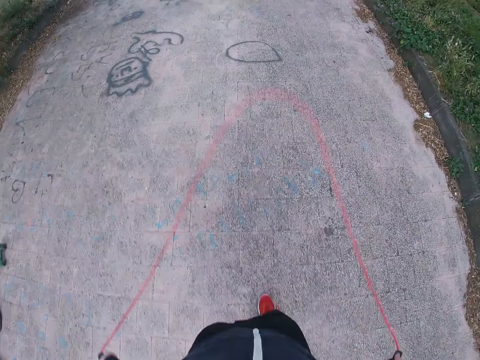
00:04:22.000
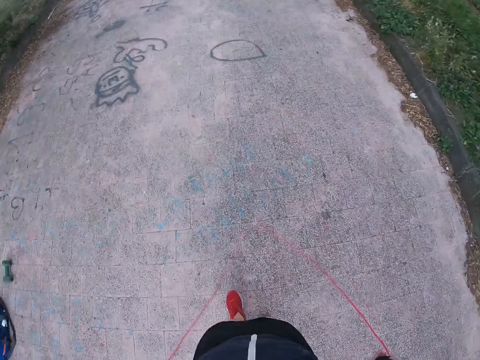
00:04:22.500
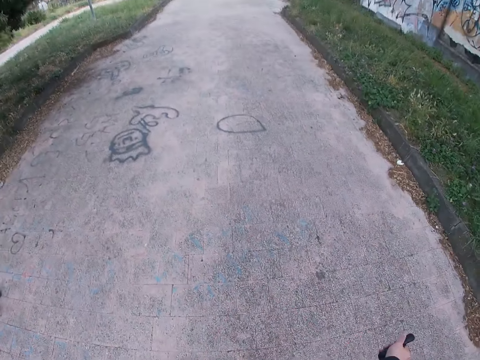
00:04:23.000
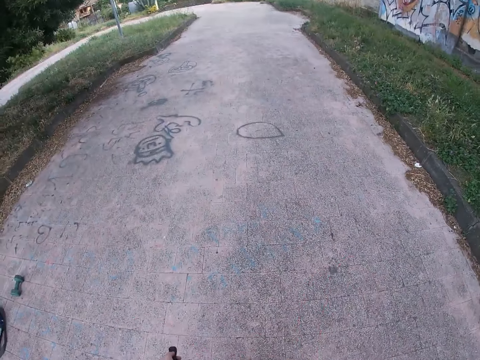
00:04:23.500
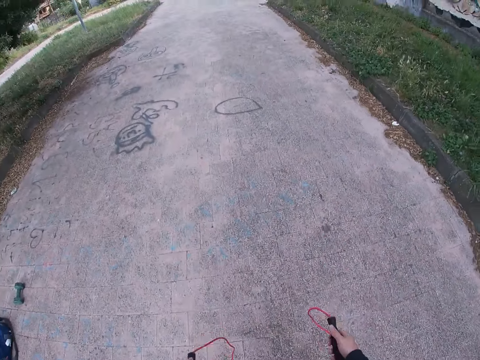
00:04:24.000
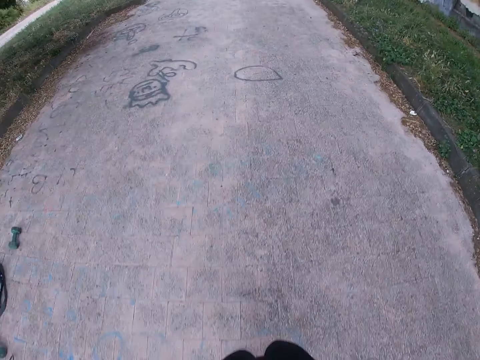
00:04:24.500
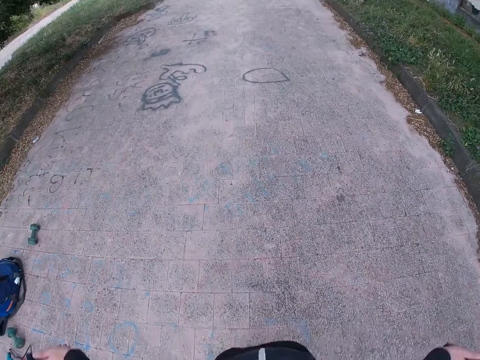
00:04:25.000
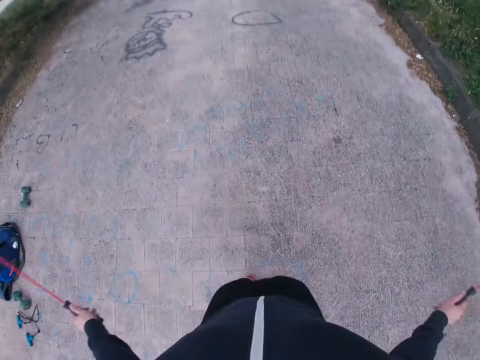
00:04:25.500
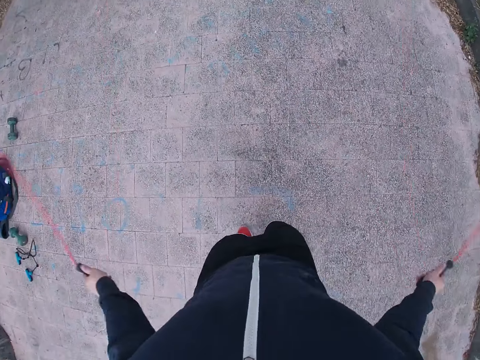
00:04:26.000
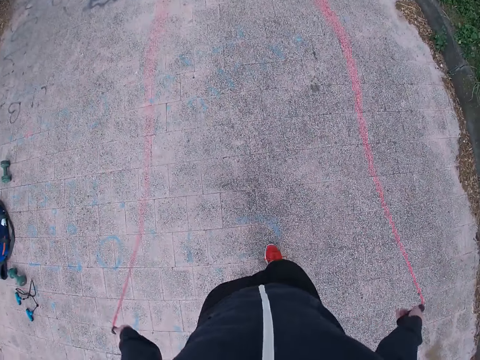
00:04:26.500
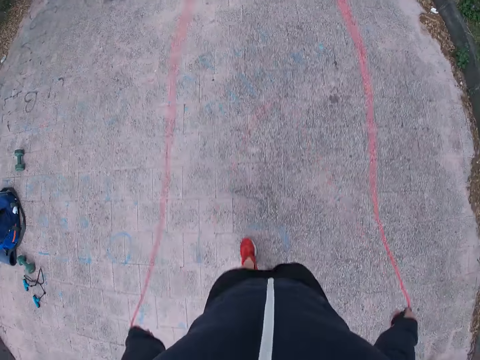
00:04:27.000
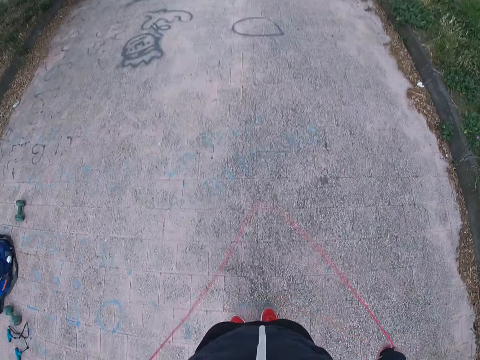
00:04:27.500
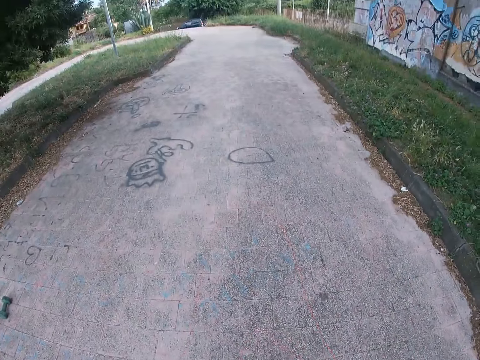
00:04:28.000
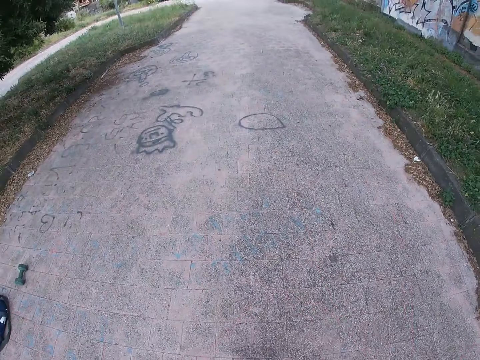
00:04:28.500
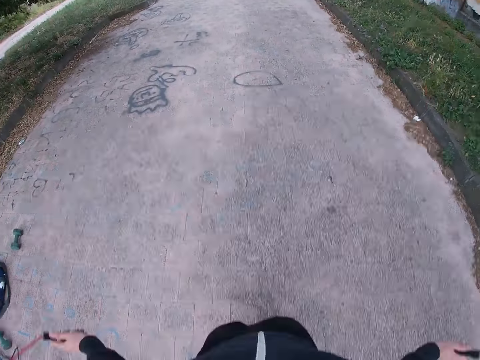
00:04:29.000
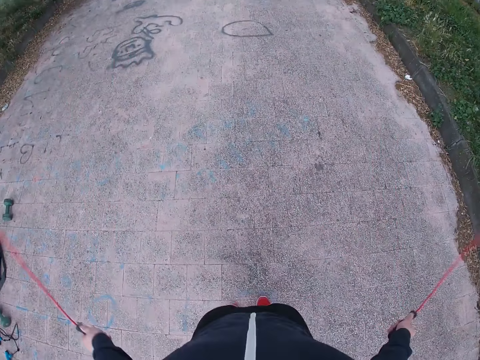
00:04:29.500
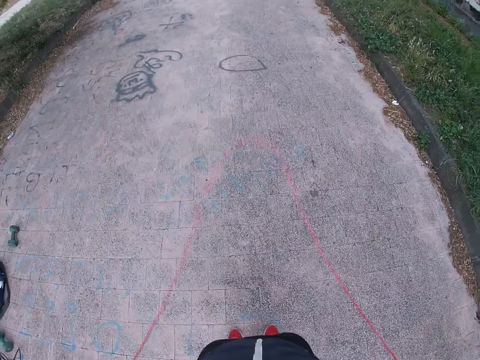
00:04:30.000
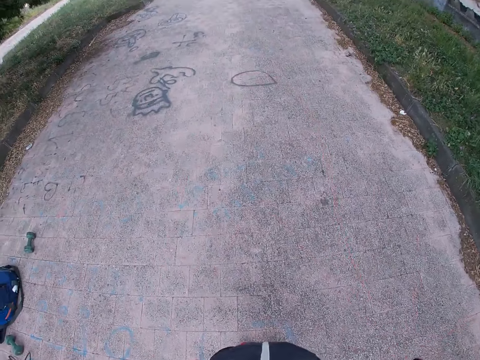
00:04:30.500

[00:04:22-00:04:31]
The camera wearer stops skipping rope. They skip rope.

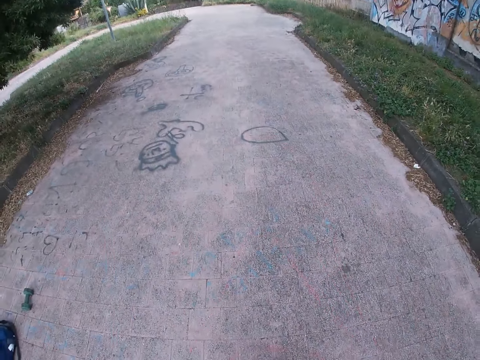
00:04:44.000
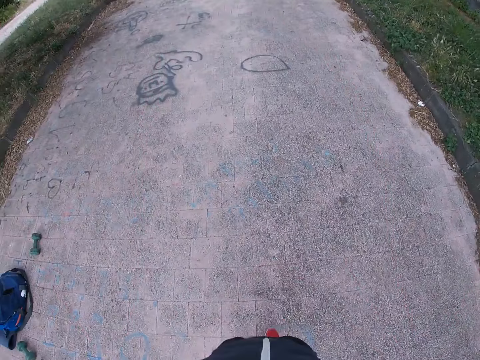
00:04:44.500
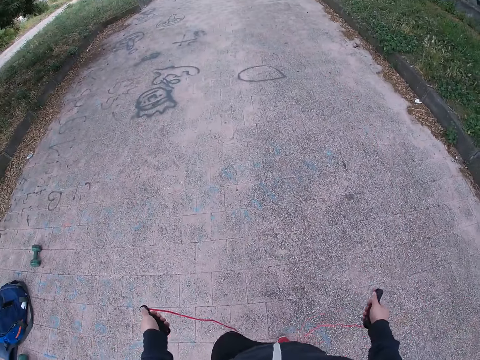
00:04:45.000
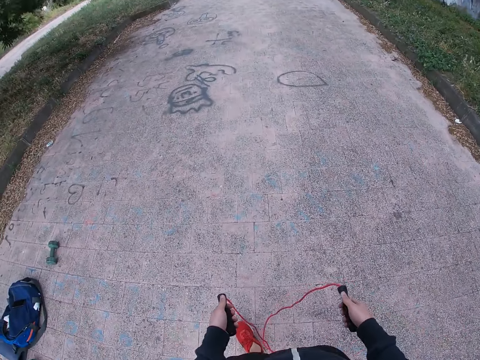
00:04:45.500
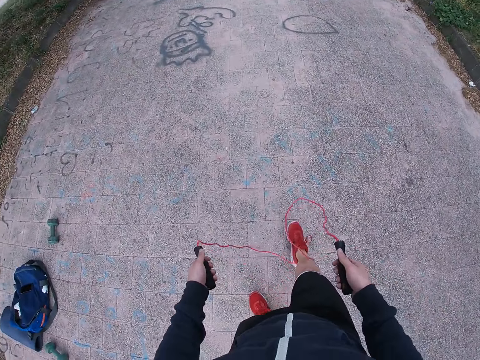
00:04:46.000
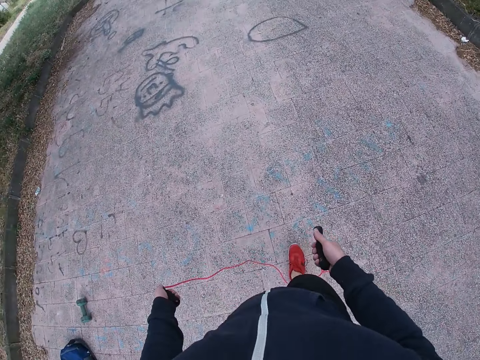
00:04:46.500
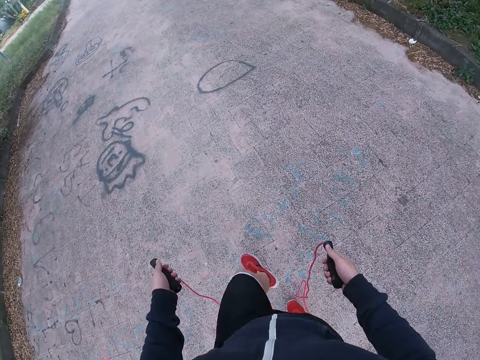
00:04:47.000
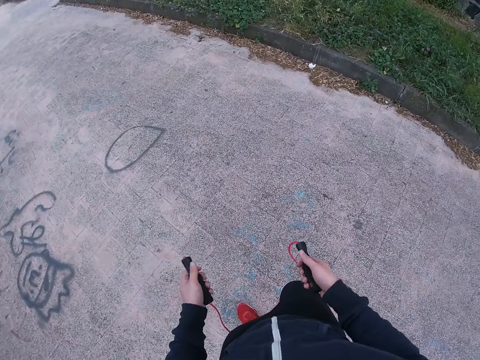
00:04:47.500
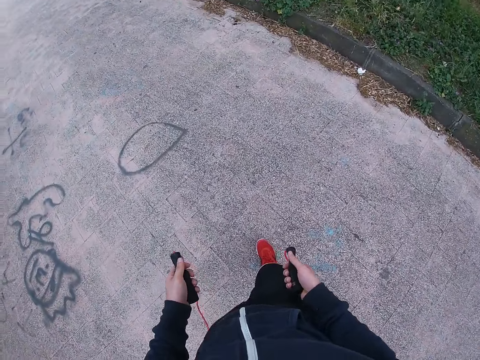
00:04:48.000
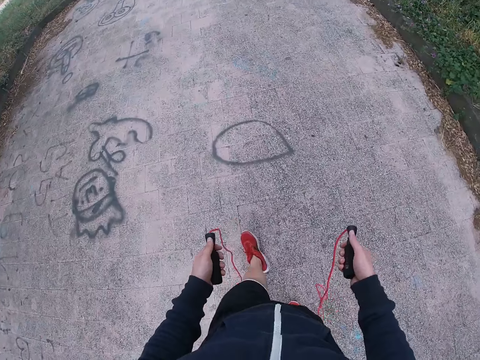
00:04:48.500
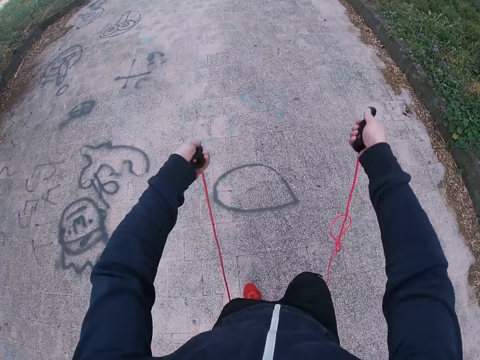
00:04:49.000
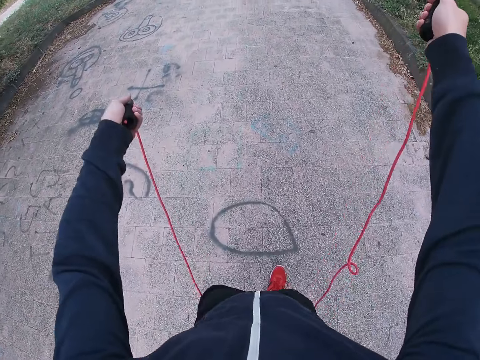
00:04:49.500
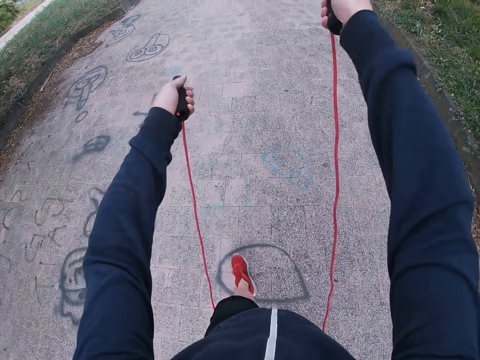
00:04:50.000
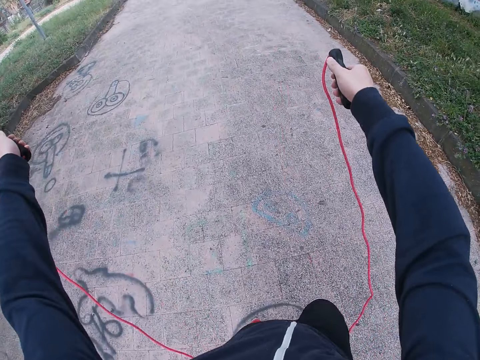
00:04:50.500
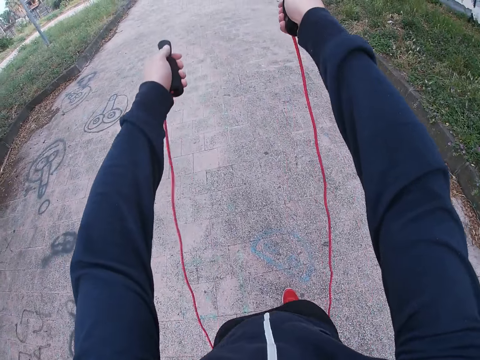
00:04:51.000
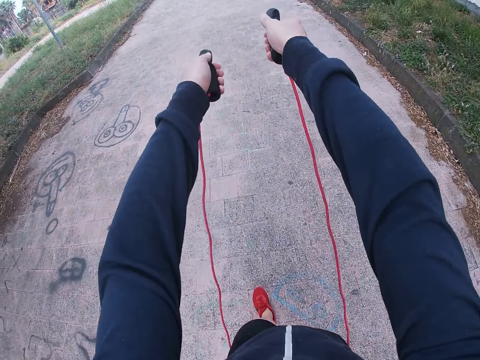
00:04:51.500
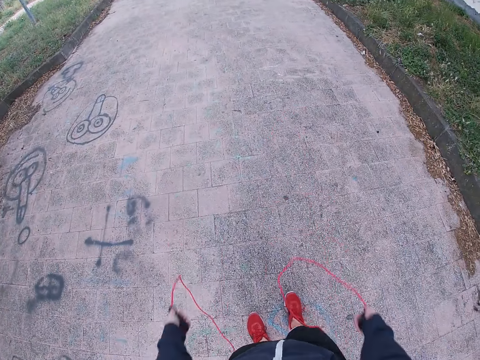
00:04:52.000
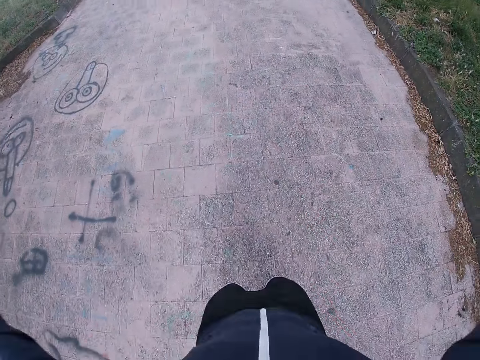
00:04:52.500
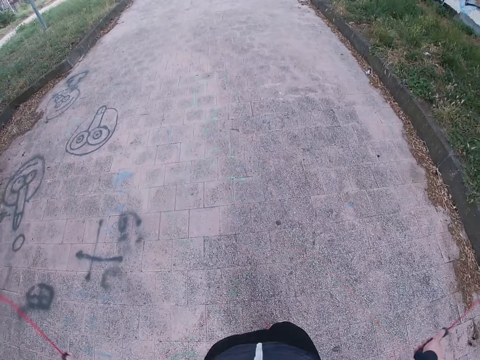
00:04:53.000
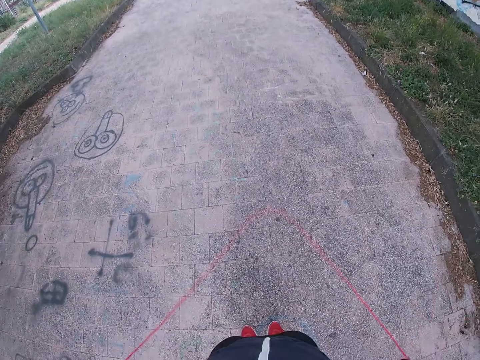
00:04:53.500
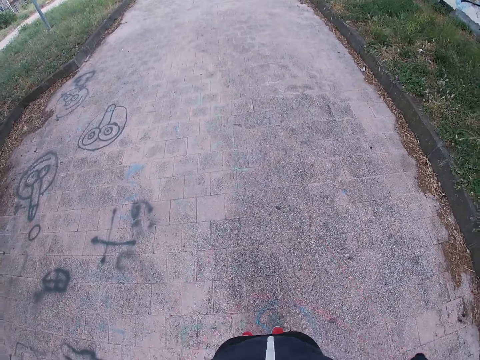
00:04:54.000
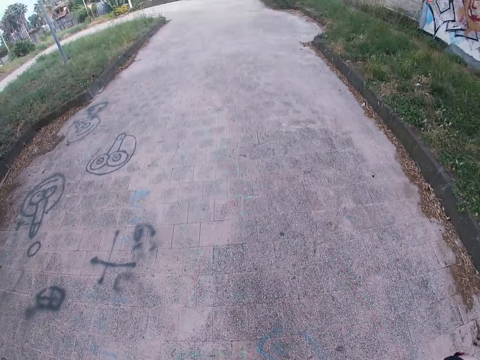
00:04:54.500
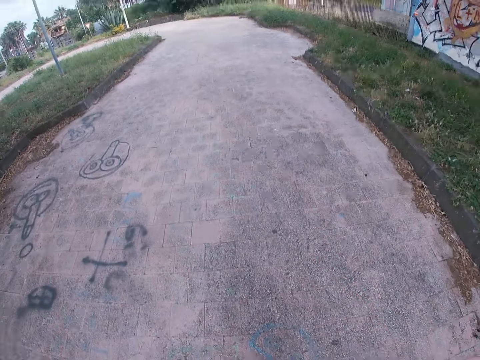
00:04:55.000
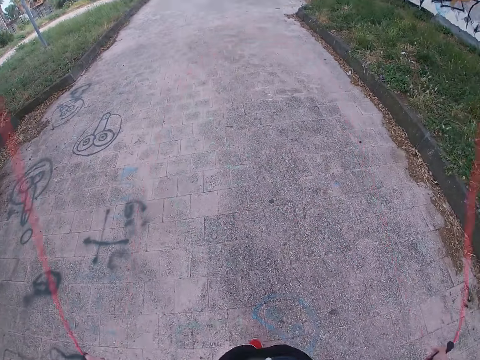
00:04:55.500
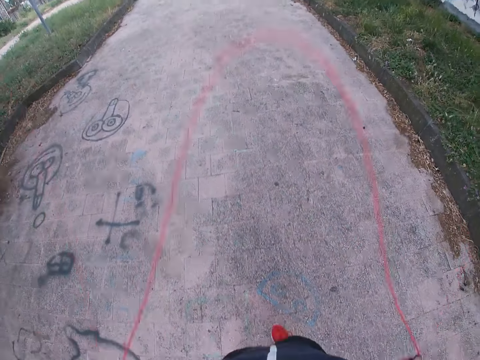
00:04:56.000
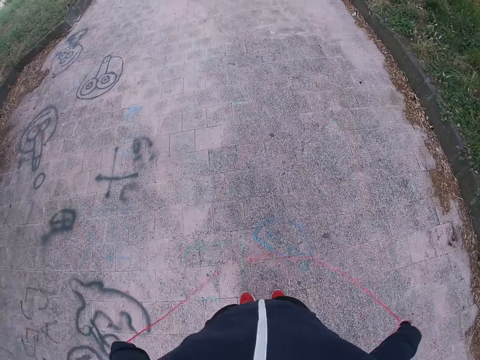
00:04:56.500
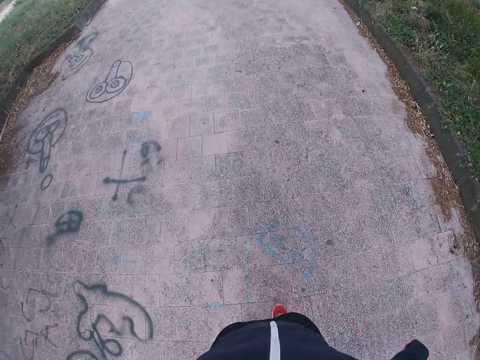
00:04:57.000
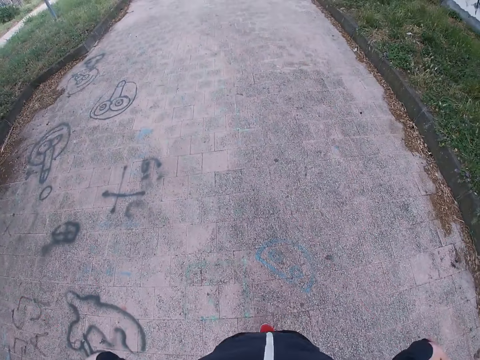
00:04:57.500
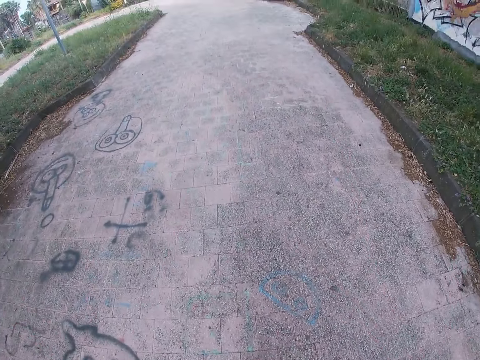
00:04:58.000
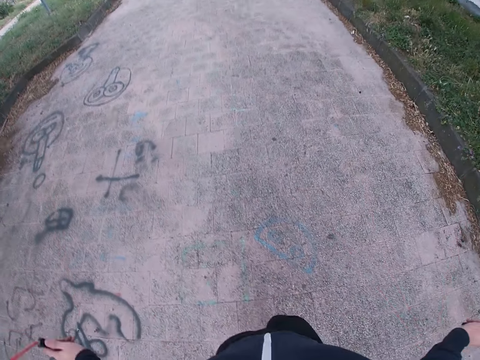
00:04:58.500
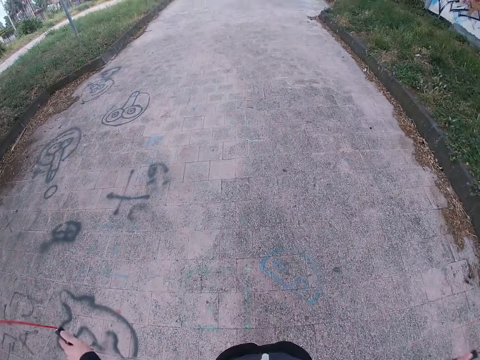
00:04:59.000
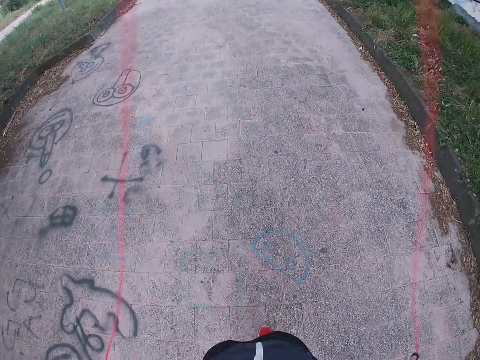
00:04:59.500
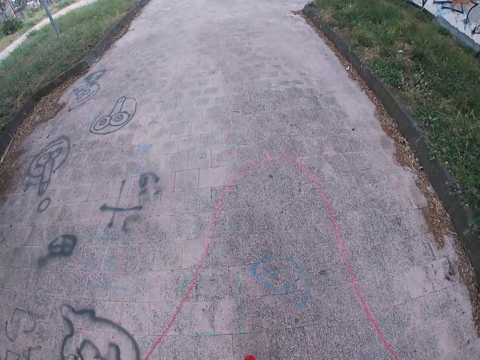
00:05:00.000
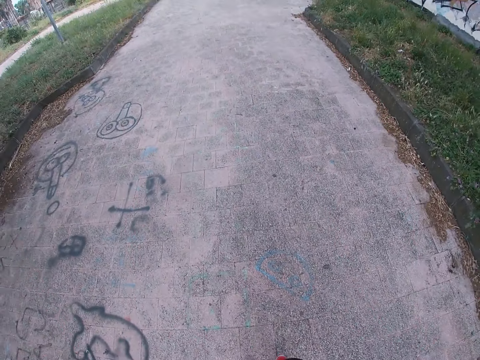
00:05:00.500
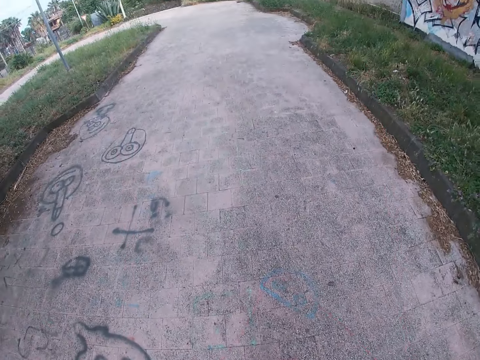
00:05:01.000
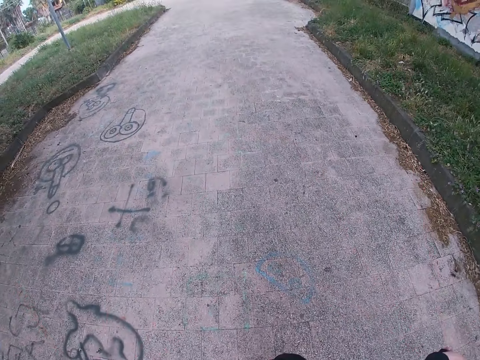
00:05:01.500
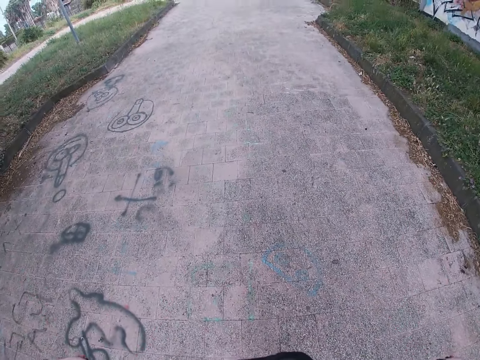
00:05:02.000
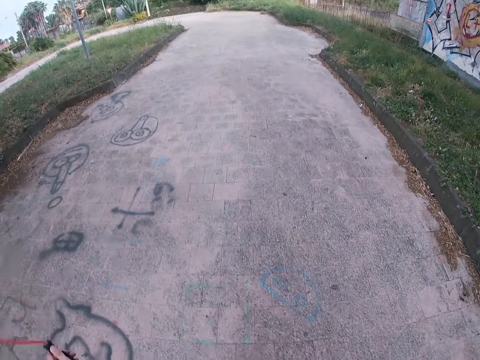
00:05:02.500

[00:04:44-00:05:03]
The camera wearer stops to skip rope. They walk on the pavement. They straighten the skipping rope. They walk on the pavement. They jump with the skipping rope.
